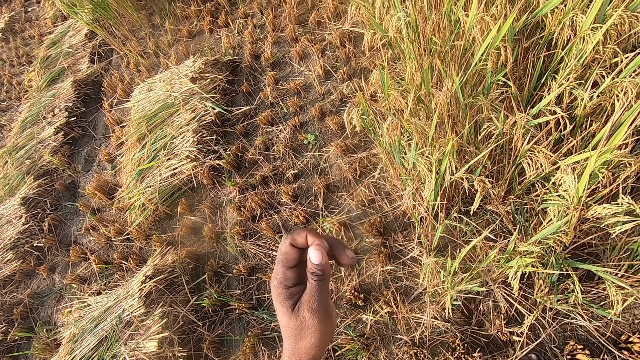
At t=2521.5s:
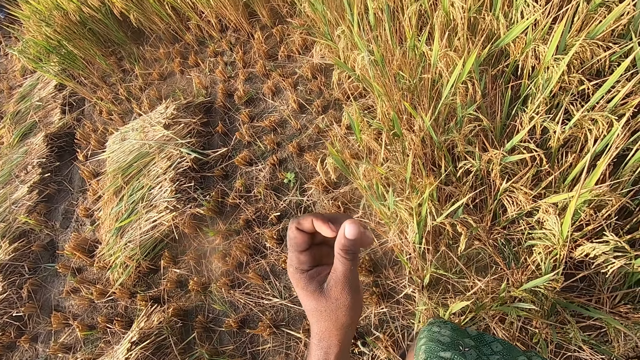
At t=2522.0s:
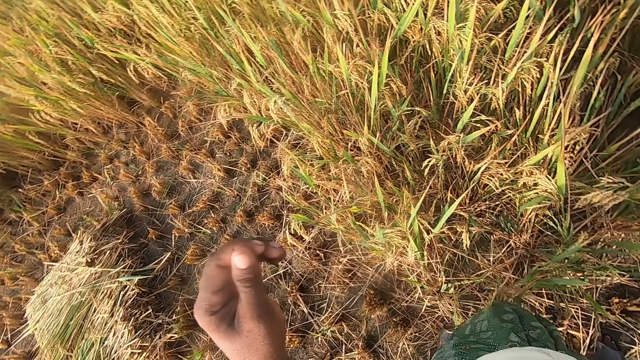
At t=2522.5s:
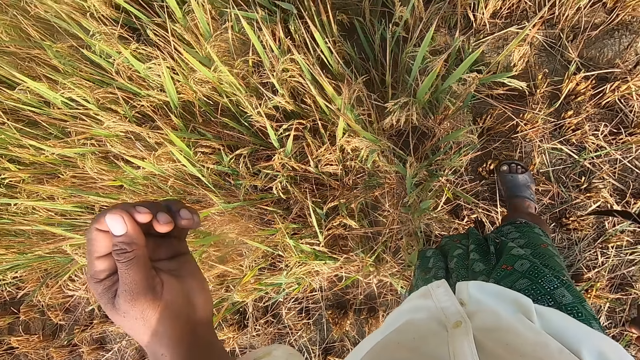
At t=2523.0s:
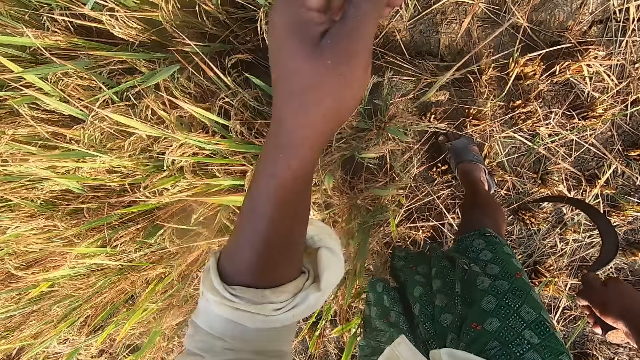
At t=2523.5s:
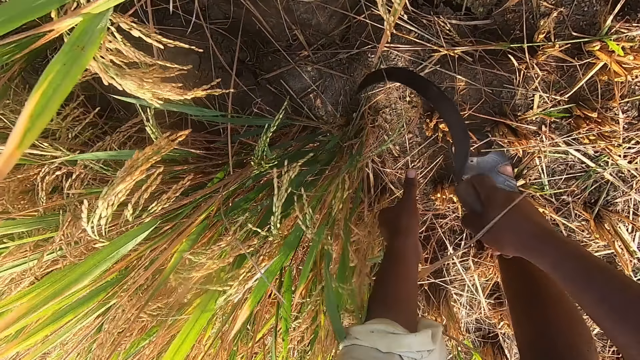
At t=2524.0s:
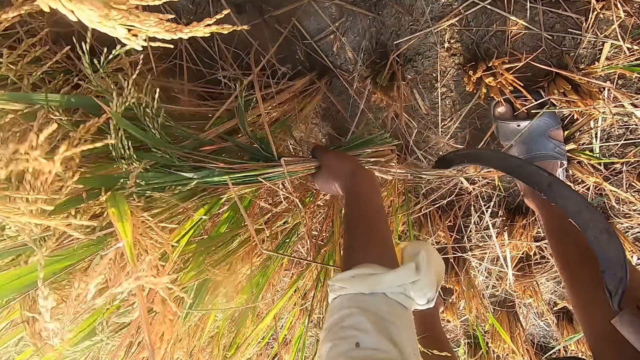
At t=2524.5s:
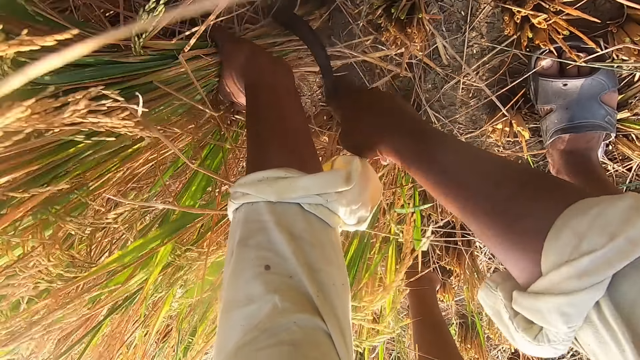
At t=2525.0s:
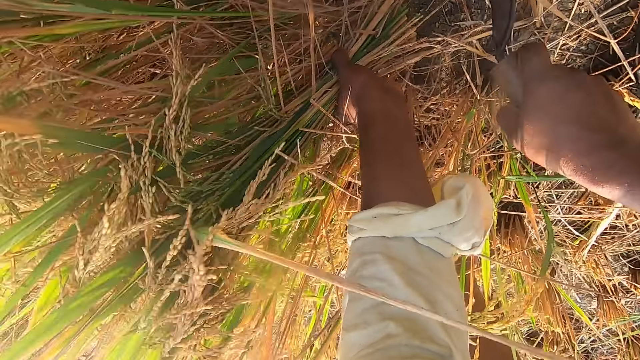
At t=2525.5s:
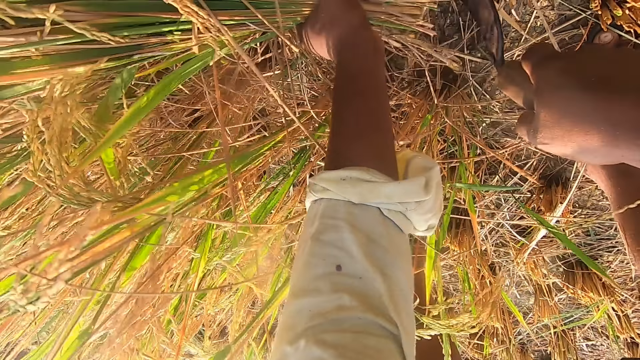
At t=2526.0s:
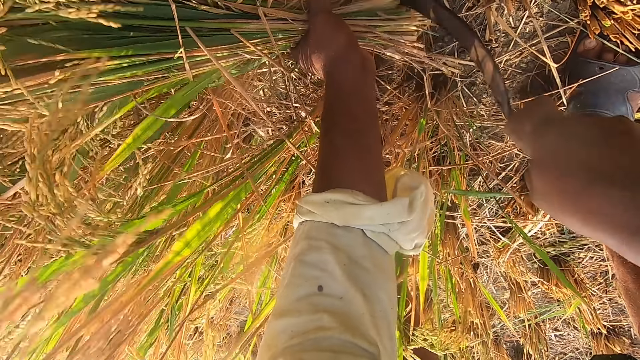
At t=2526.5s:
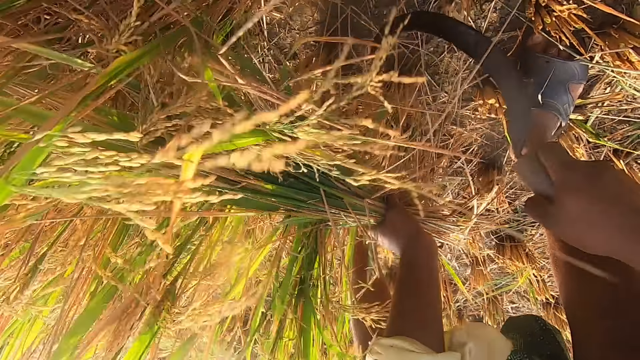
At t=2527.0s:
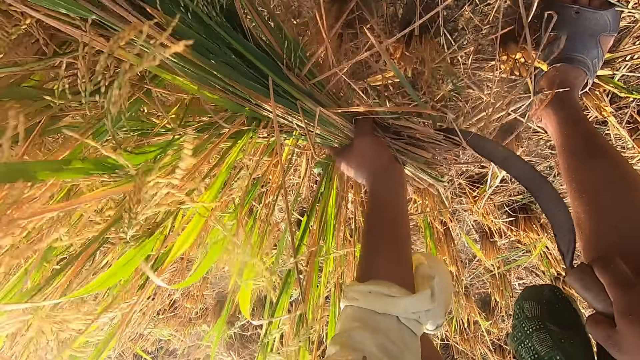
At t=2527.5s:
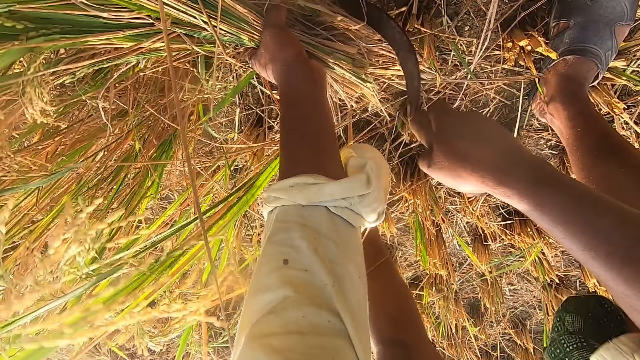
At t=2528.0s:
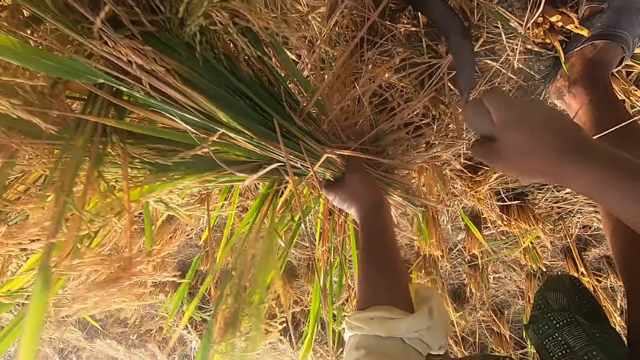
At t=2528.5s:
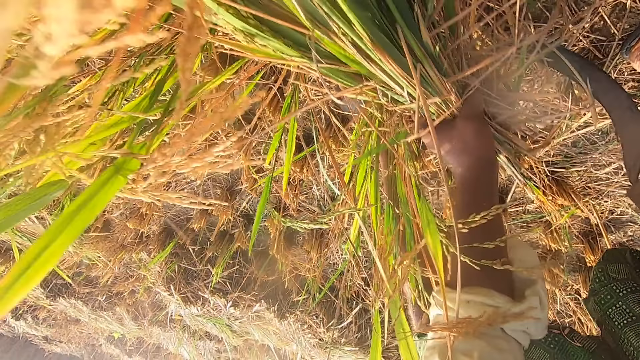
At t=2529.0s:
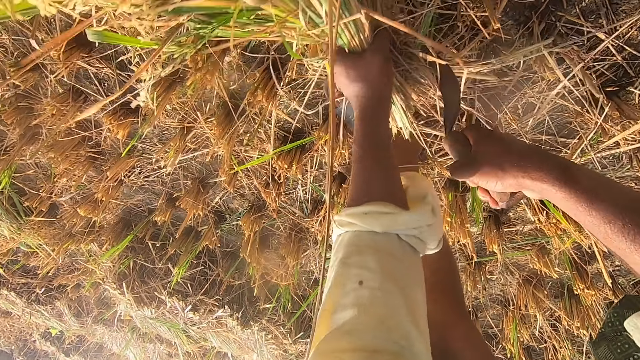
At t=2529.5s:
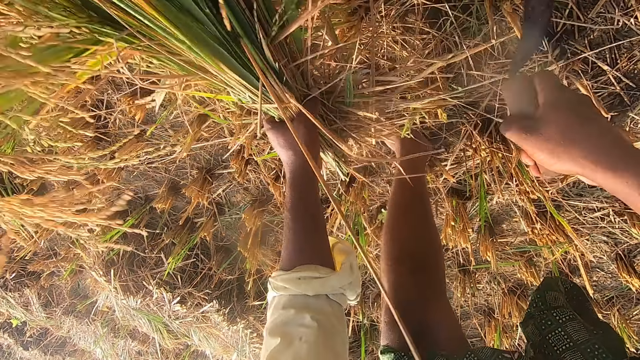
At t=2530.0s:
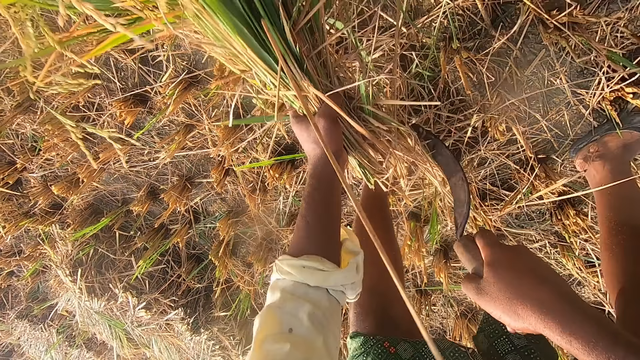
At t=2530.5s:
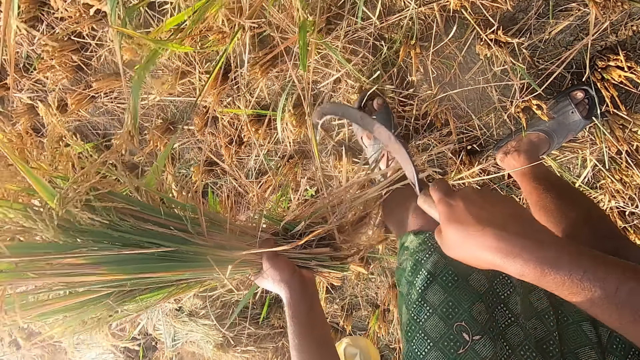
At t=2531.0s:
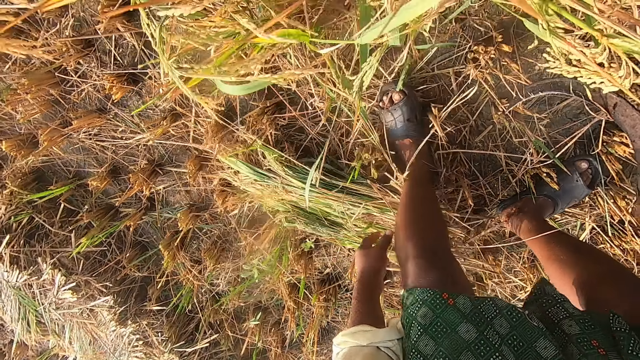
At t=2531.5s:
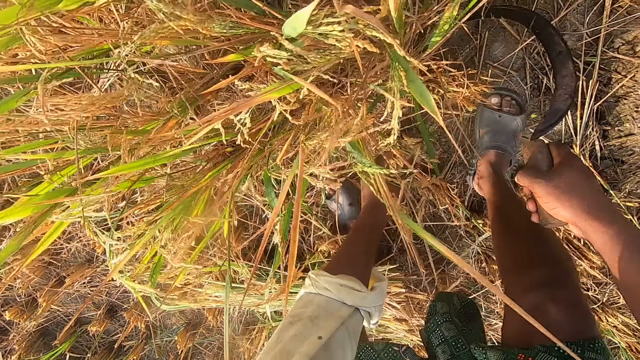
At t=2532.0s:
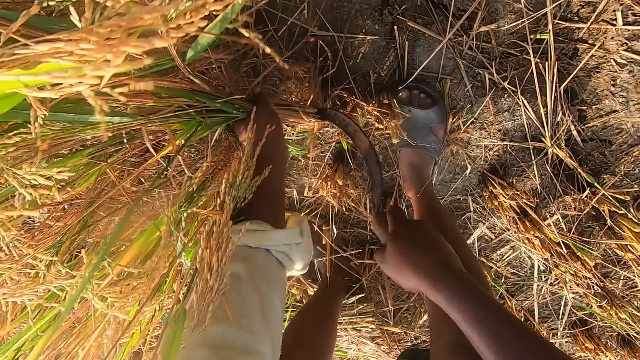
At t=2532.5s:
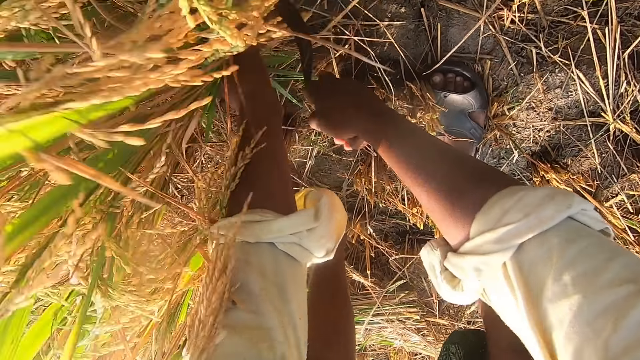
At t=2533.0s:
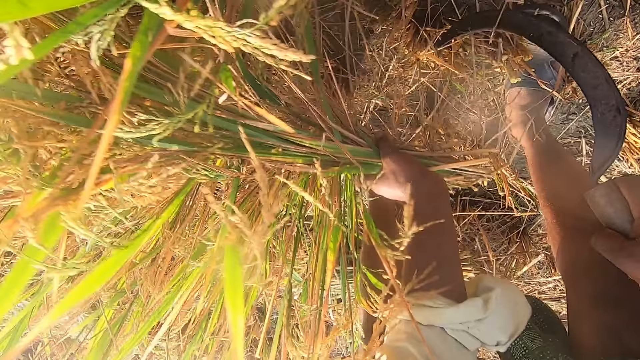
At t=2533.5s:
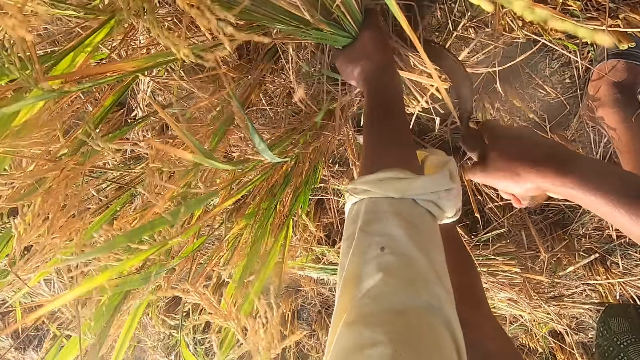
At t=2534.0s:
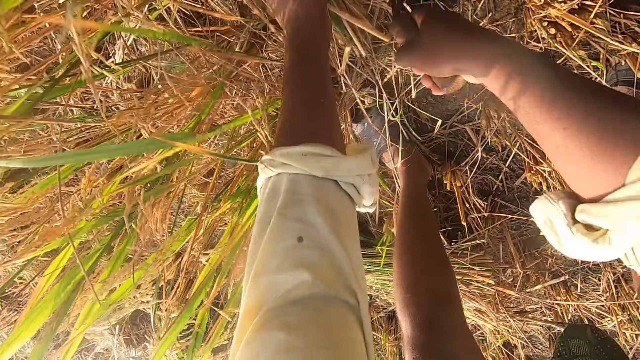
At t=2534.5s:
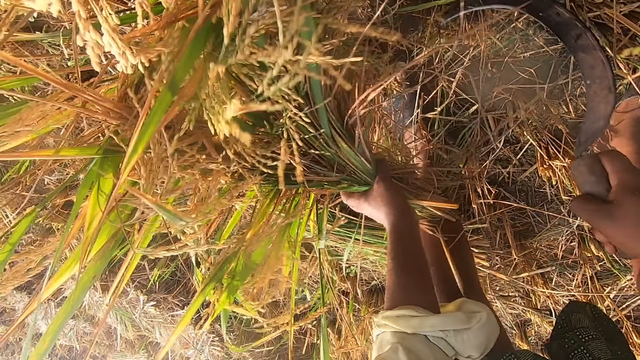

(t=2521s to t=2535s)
The camera wearer removes the wheat from the ground with a sickle. They cut the wheat using the sickle repeatedly. They drop the wheat on the floor. They remove the wheat from the ground with the sickle. They cut the wheat using the sickle repeatedly.

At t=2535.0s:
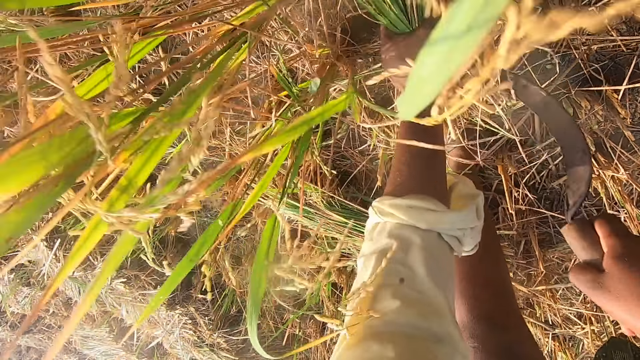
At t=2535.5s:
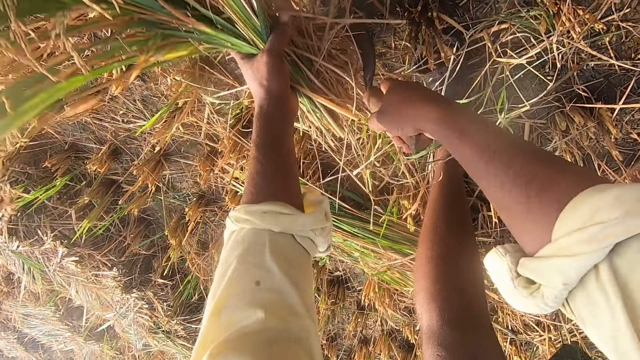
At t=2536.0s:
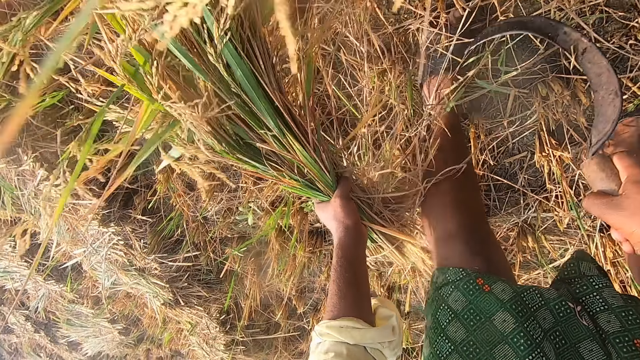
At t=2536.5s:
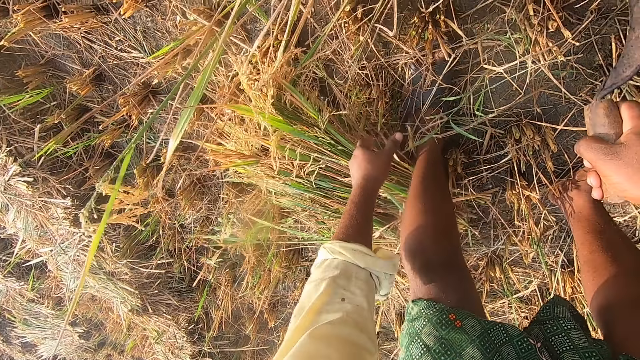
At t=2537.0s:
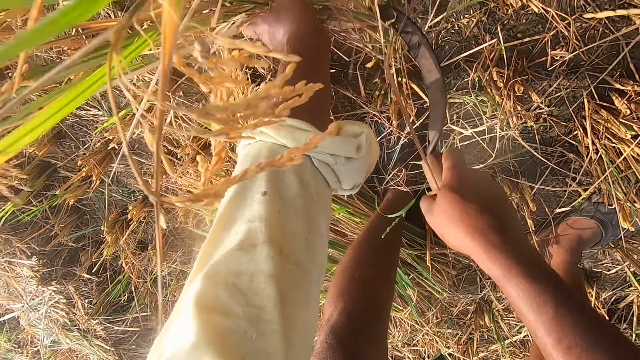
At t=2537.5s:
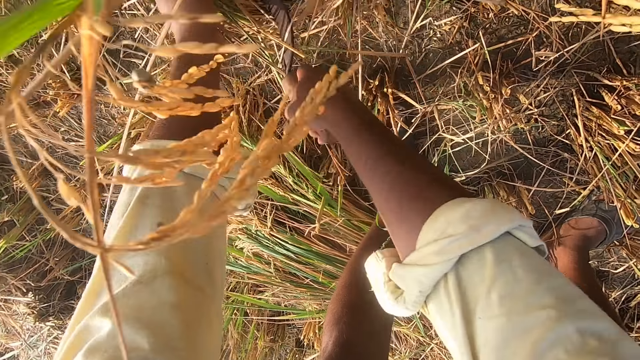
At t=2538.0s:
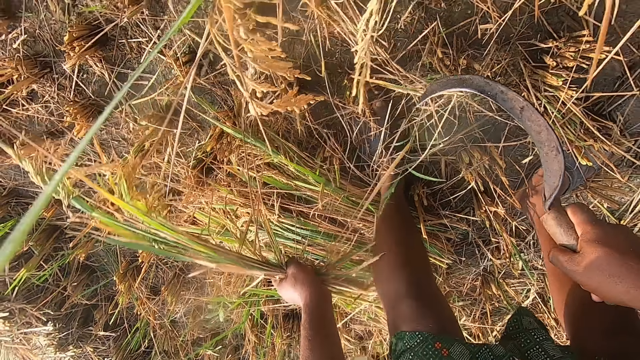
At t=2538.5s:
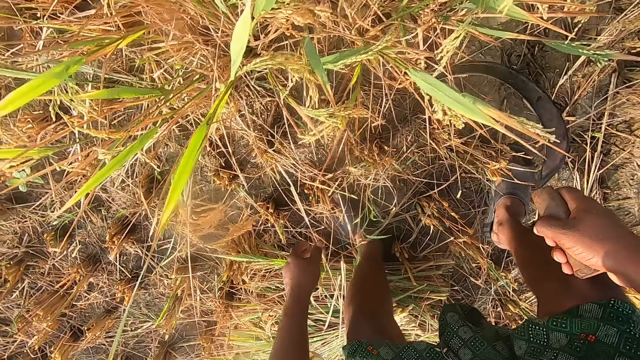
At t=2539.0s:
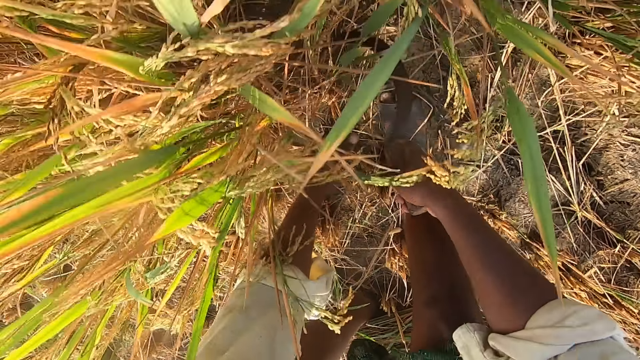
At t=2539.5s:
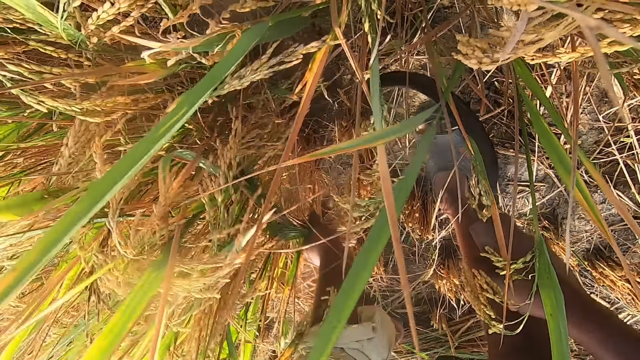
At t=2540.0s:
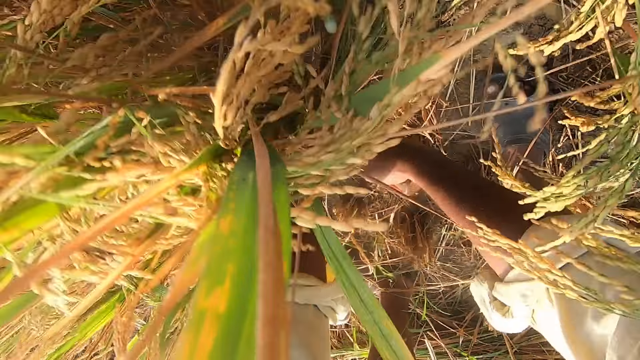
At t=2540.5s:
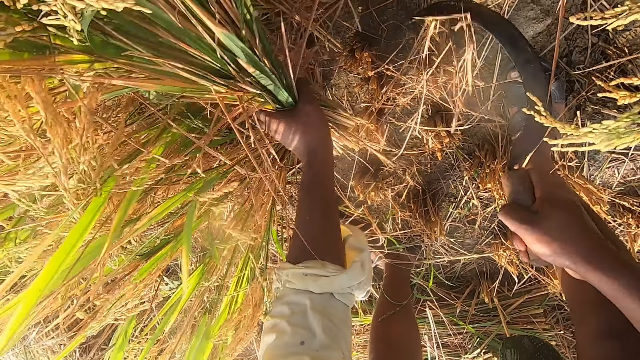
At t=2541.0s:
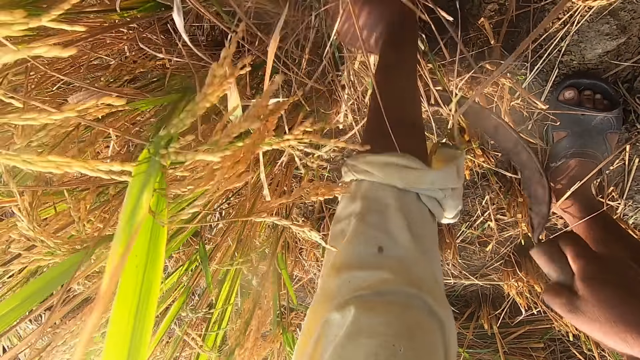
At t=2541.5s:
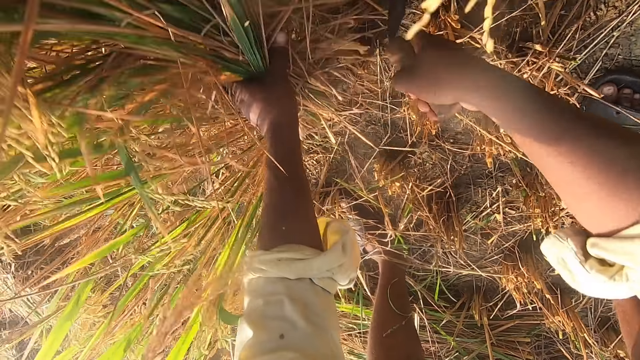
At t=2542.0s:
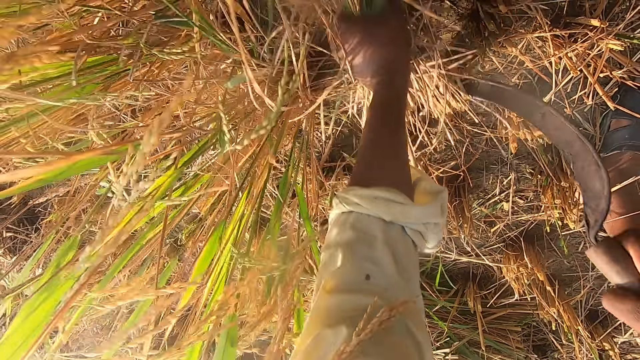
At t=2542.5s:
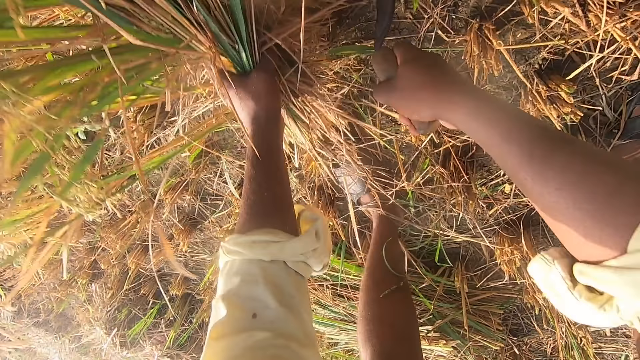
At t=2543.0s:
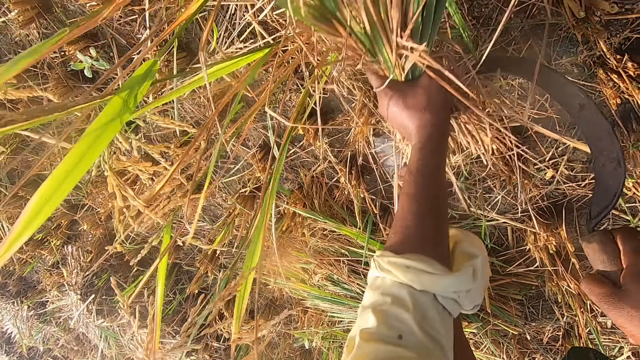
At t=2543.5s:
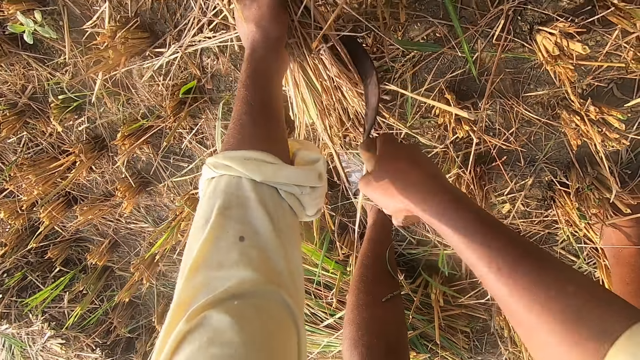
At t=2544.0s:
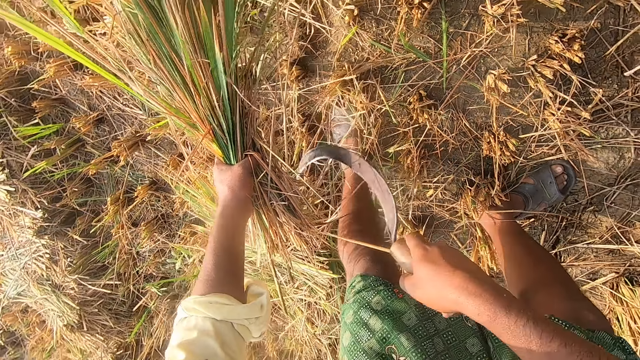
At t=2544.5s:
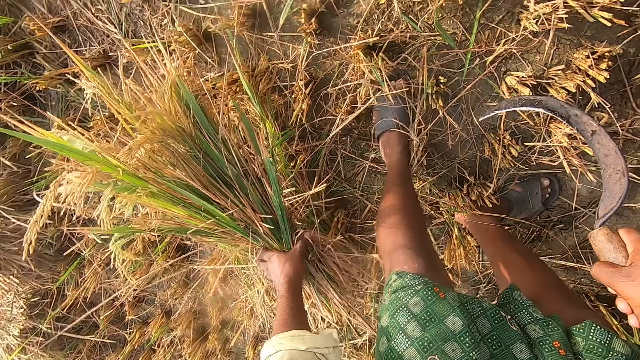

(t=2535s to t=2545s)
The camera wearer cuts the wheat using a sickle. They drop the wheat on the floor. They remove the wheat from the ground with the sickle. They cut the wheat using the sickle. They drop the wheat on the floor. They remove the wheat from the ground with the sickle. They cut the wheat using the sickle repeatedly. They drop the wheat on the floor.
